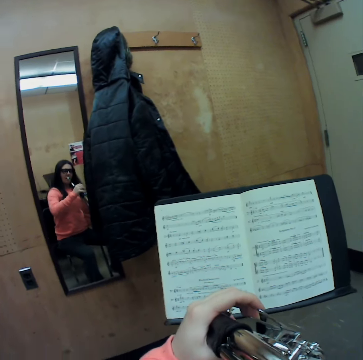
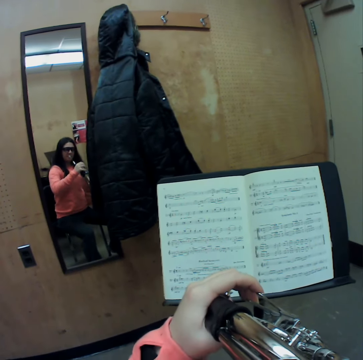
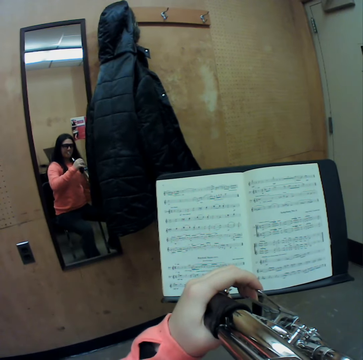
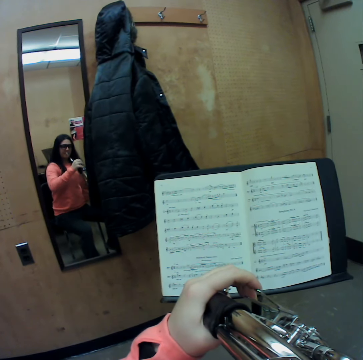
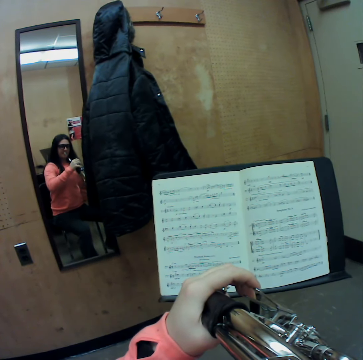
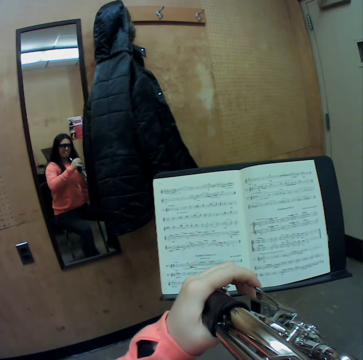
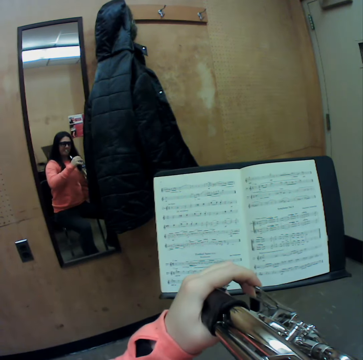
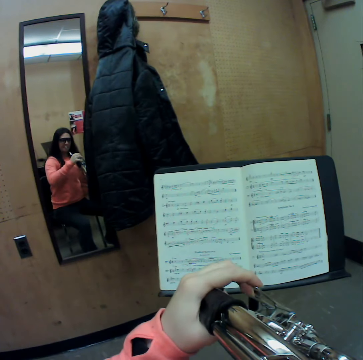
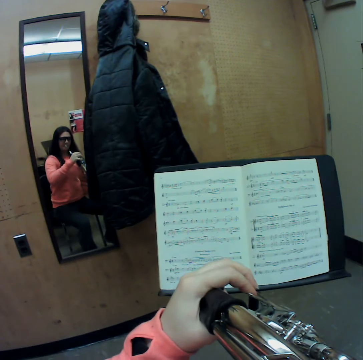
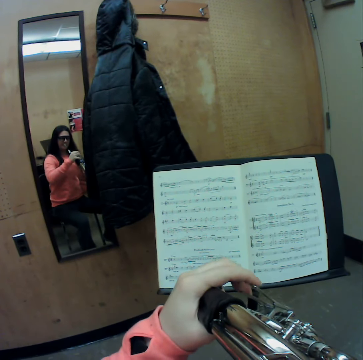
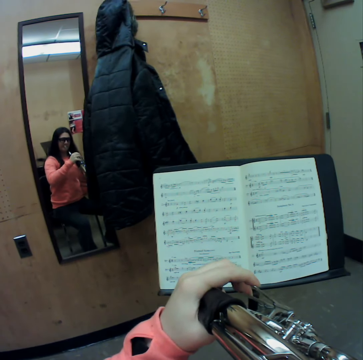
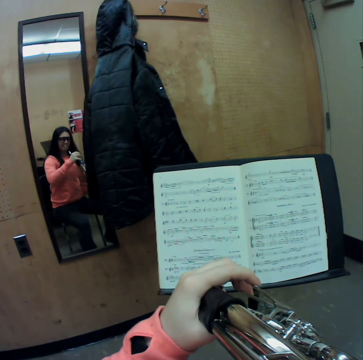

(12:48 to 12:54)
The camera wearer plays the french horn with her left hand.

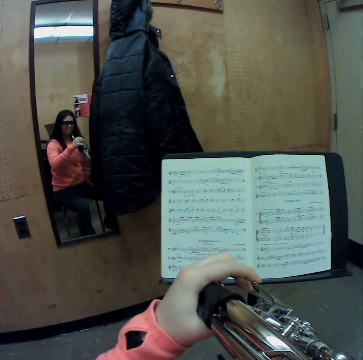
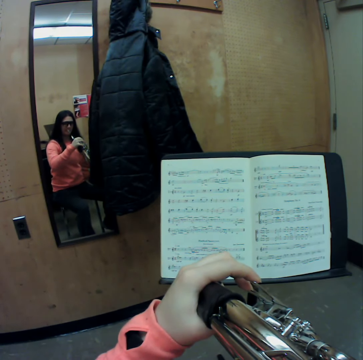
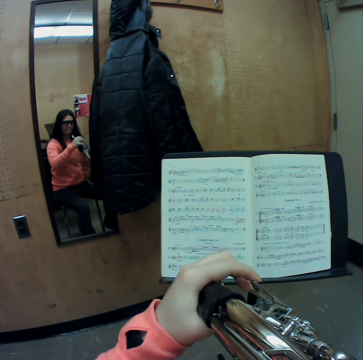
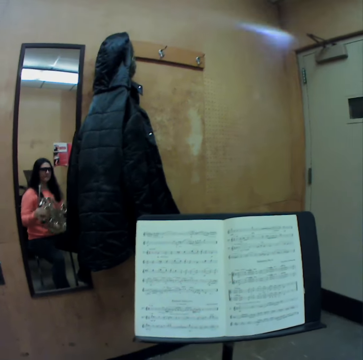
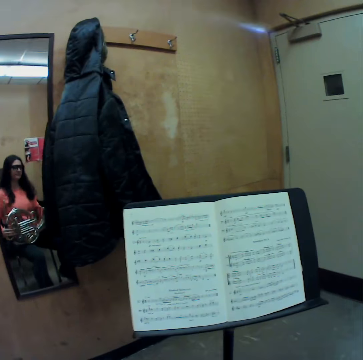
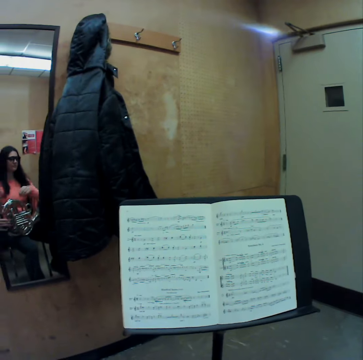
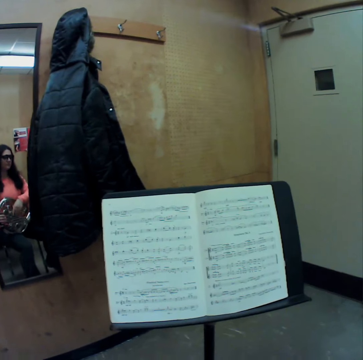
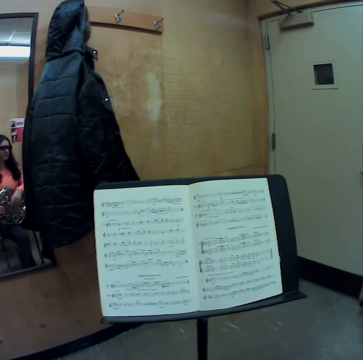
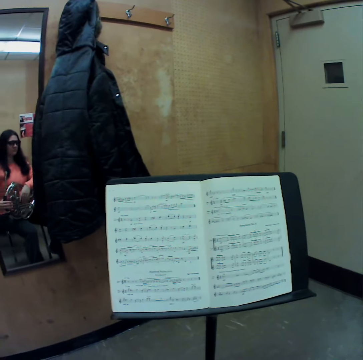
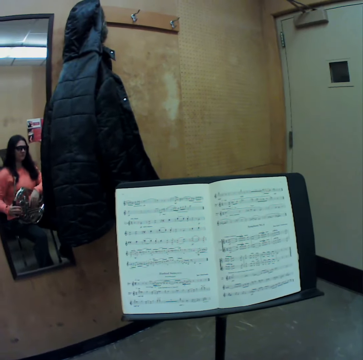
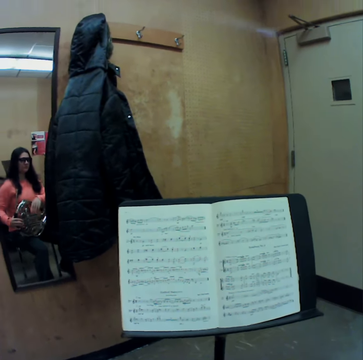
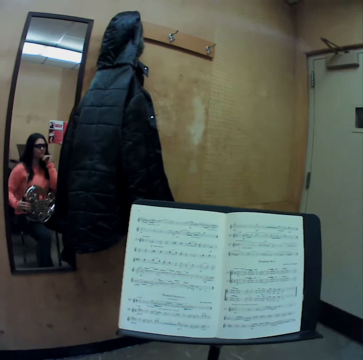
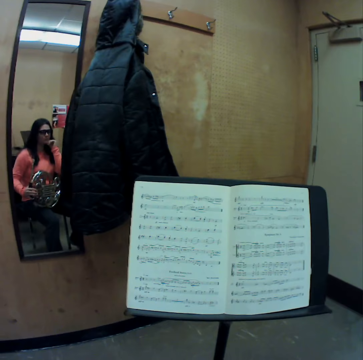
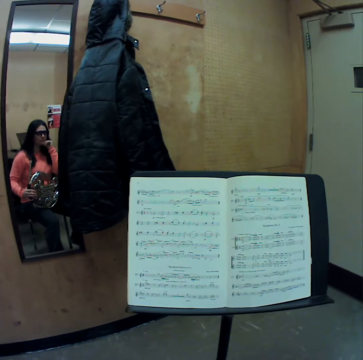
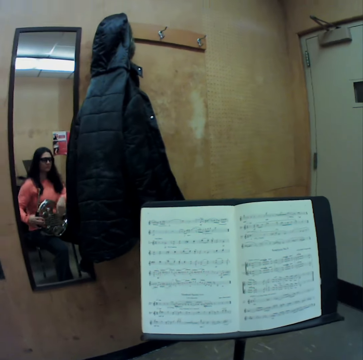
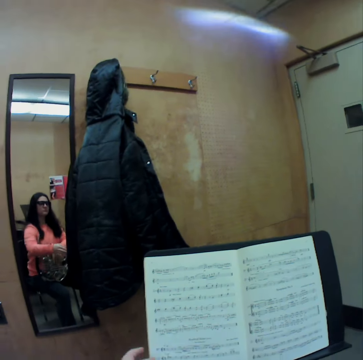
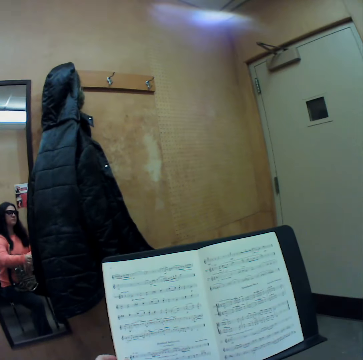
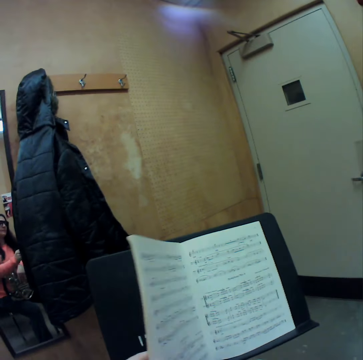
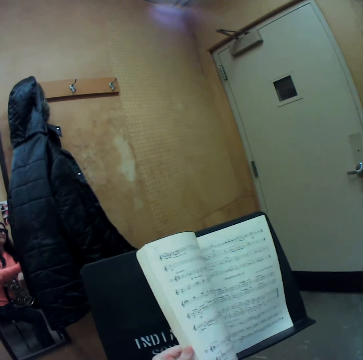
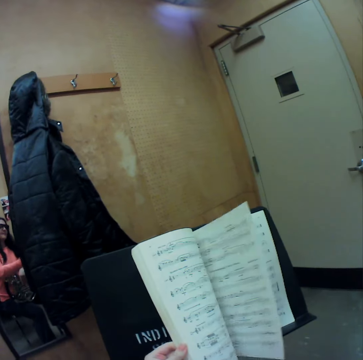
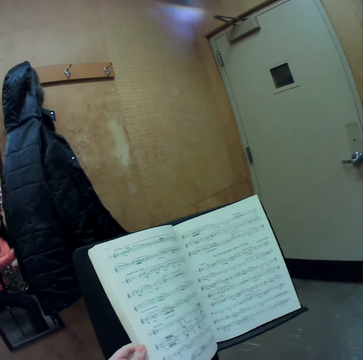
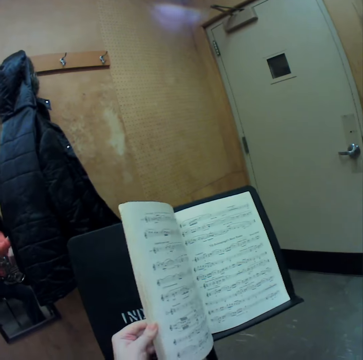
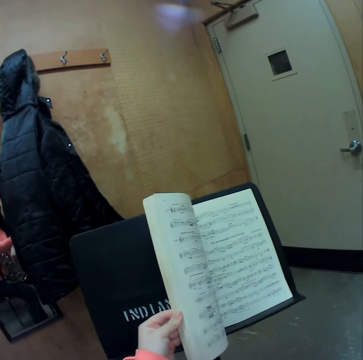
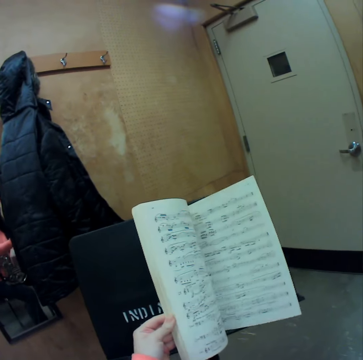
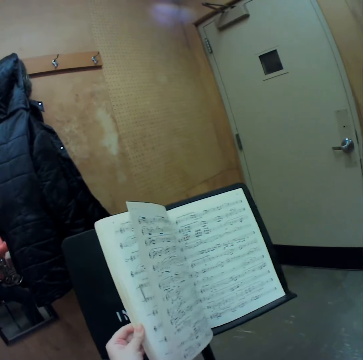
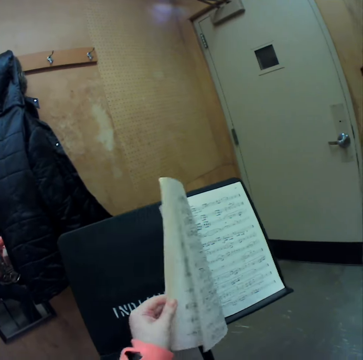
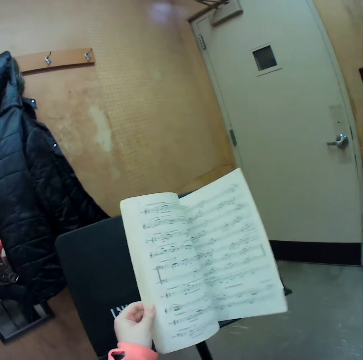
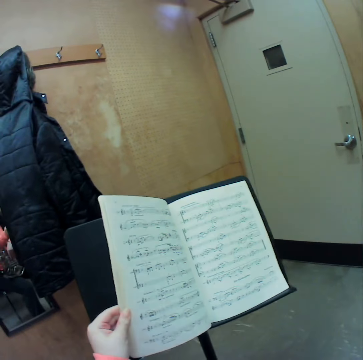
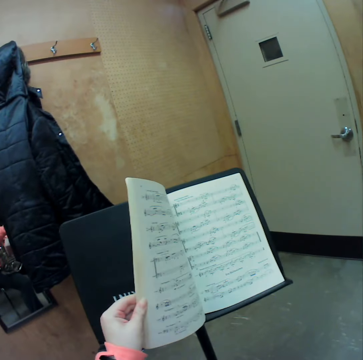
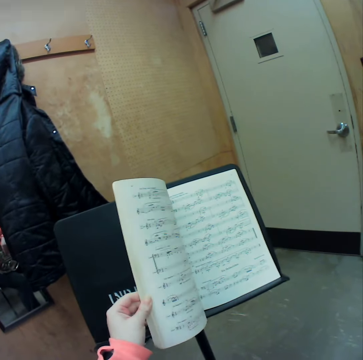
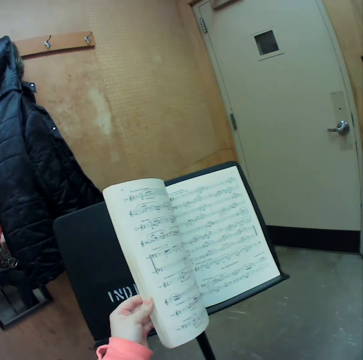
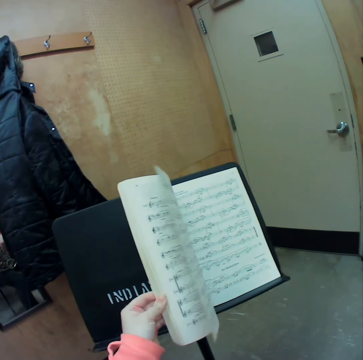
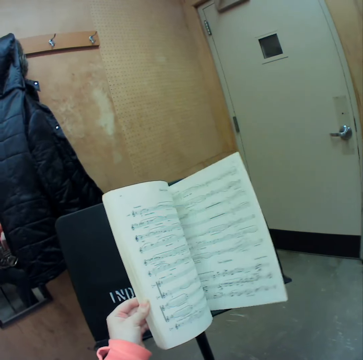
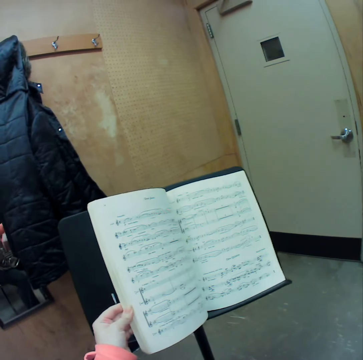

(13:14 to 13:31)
The camera wearer puts the trumpet or french horn down. She places her right hand on the french horn. She touches her chin. She places her right hand in her mouth. She touches a book. She places her right hand on the french horn. She flips through the pages of the music book with her left hand.

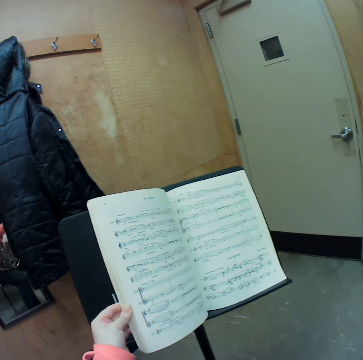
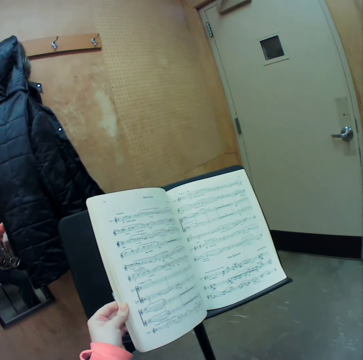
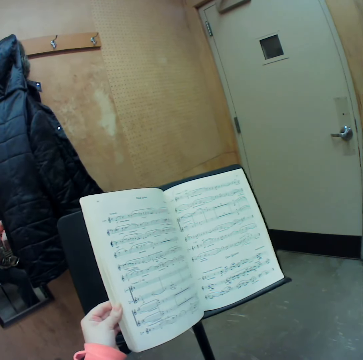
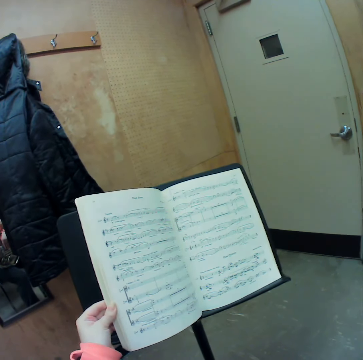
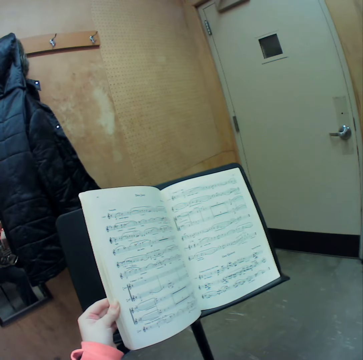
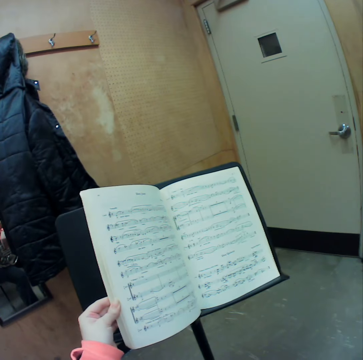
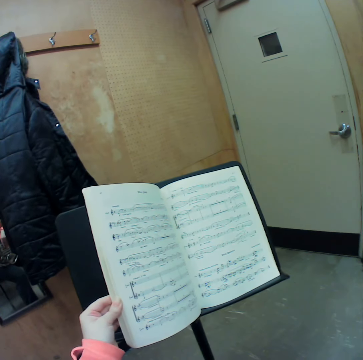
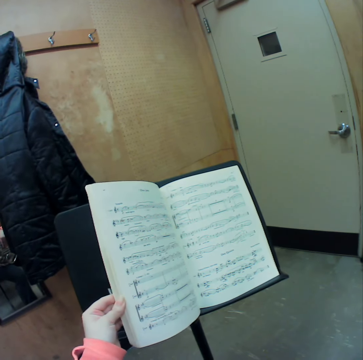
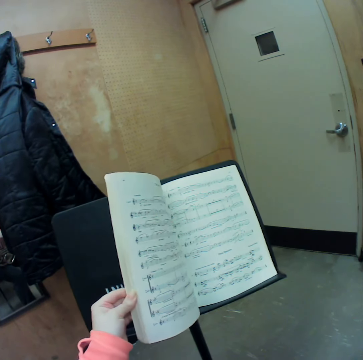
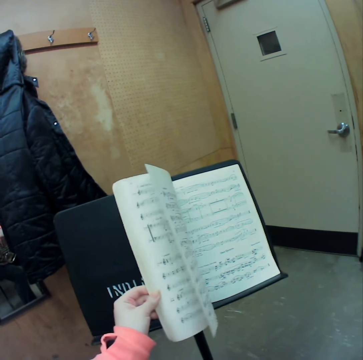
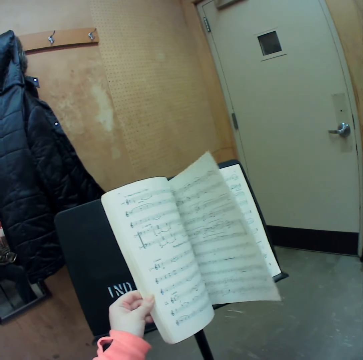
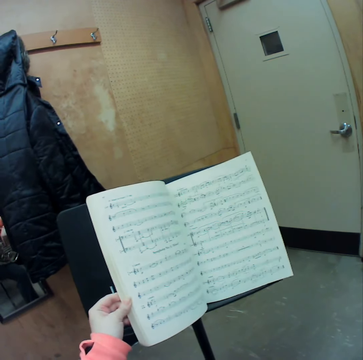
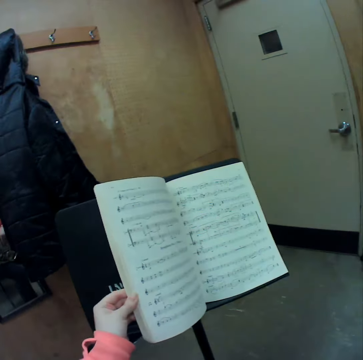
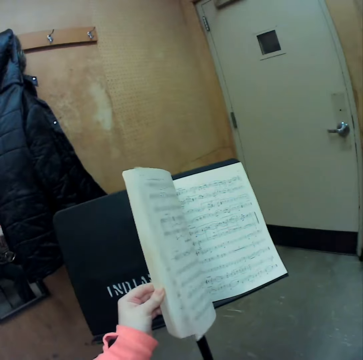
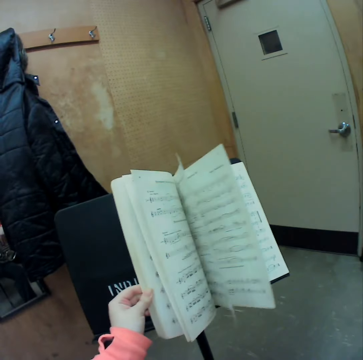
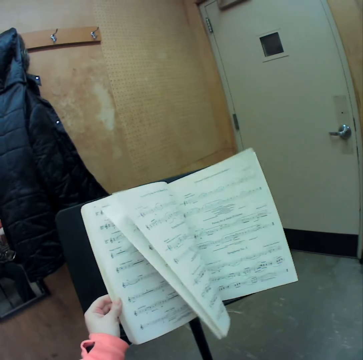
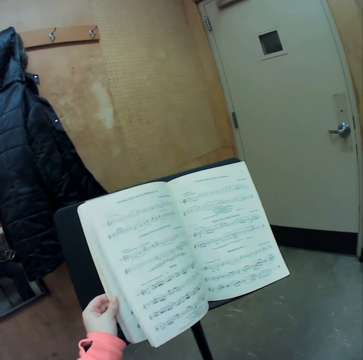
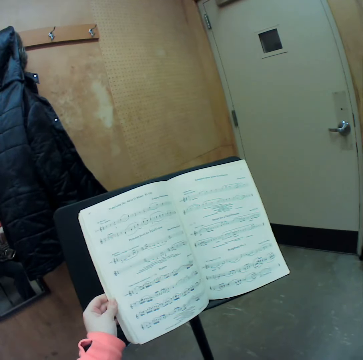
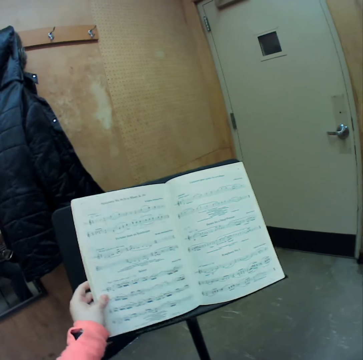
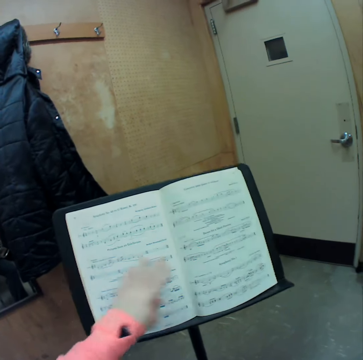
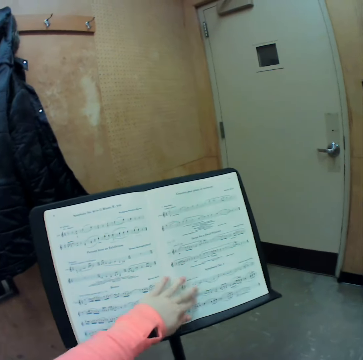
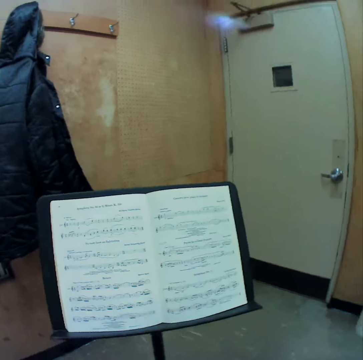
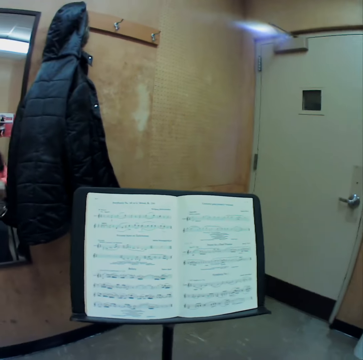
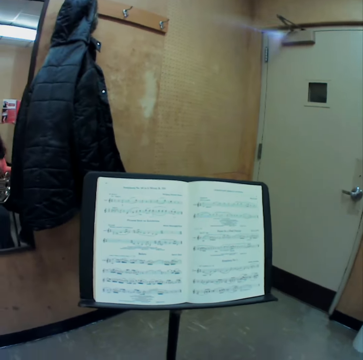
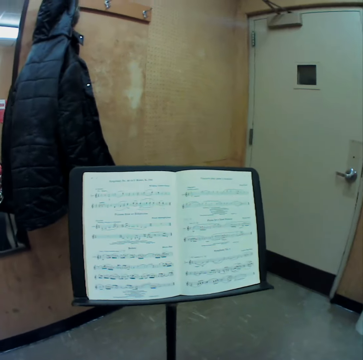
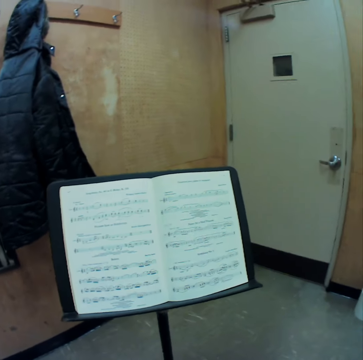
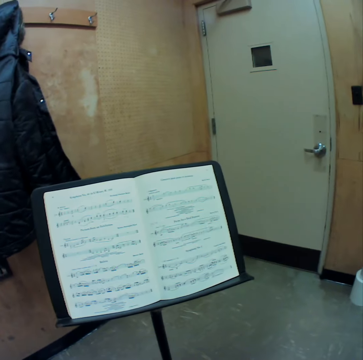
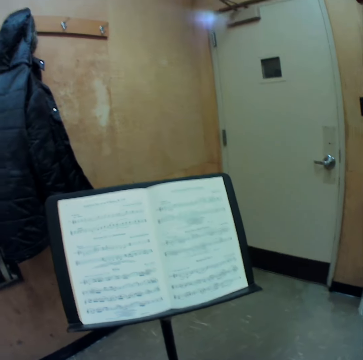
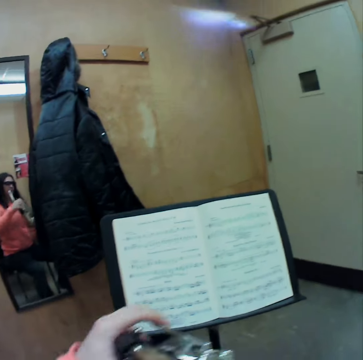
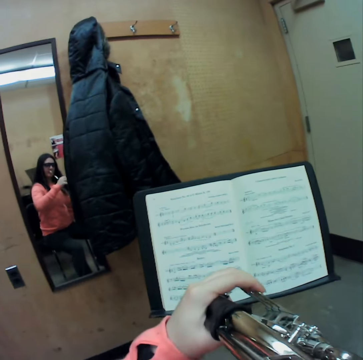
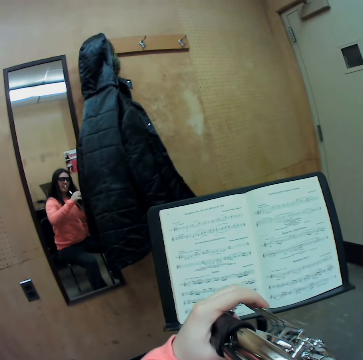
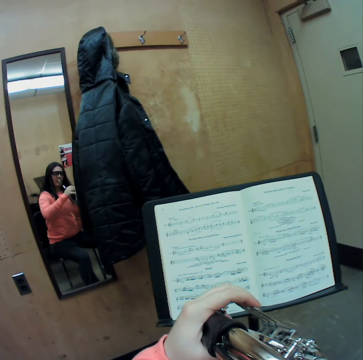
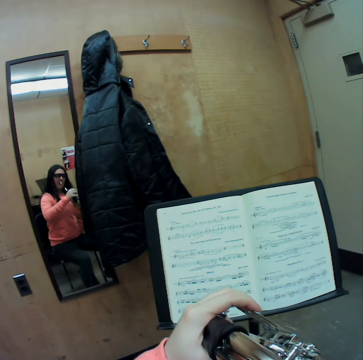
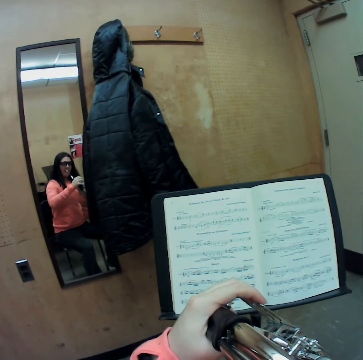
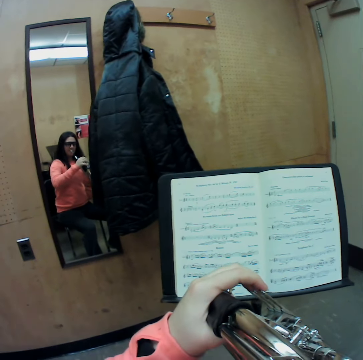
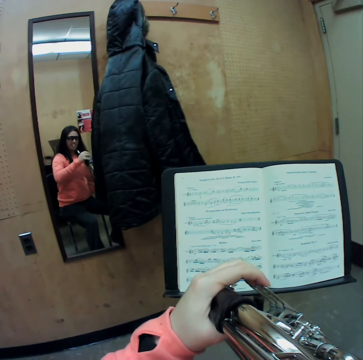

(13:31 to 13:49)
The camera wearer places her left hand on the music book. She plays the french horn with her left hand.
